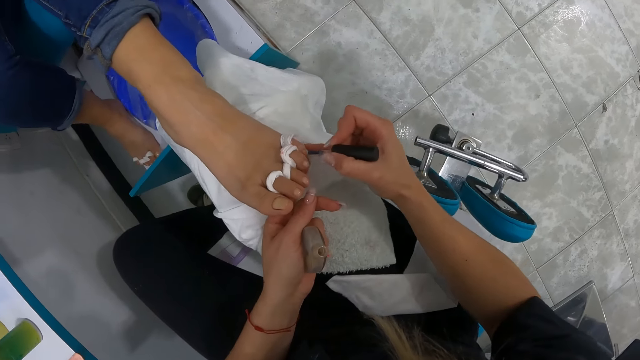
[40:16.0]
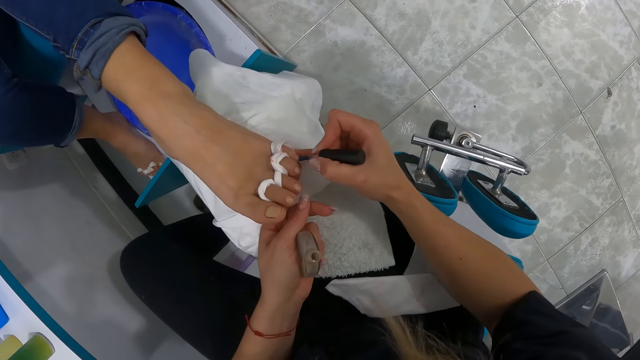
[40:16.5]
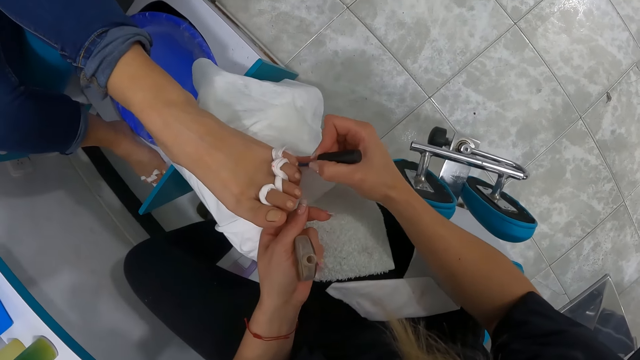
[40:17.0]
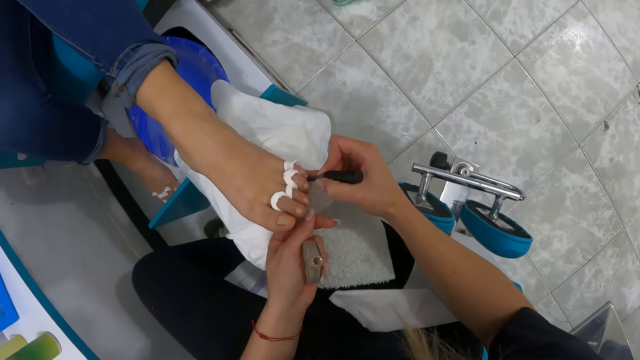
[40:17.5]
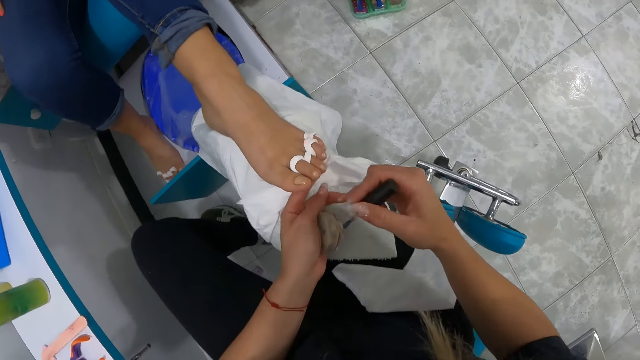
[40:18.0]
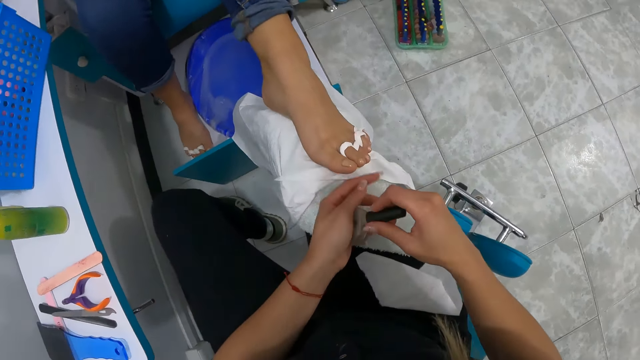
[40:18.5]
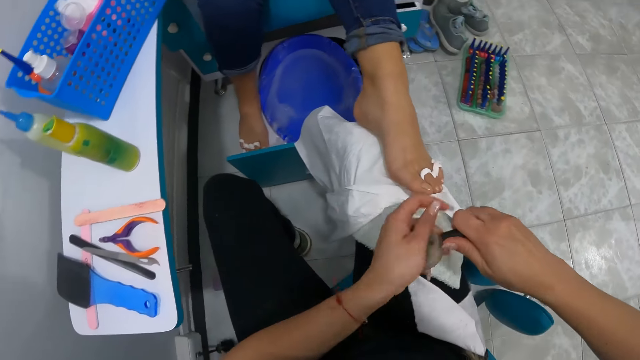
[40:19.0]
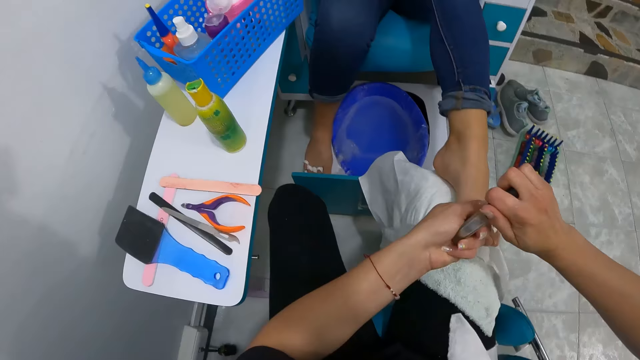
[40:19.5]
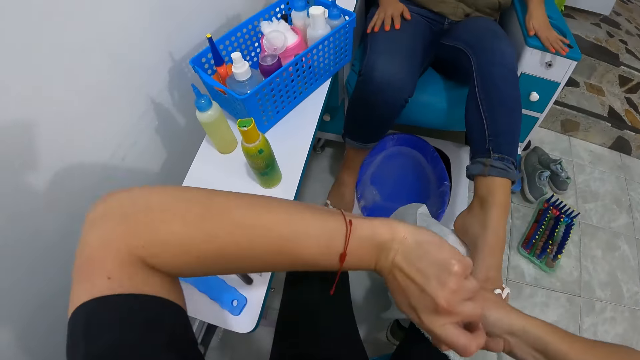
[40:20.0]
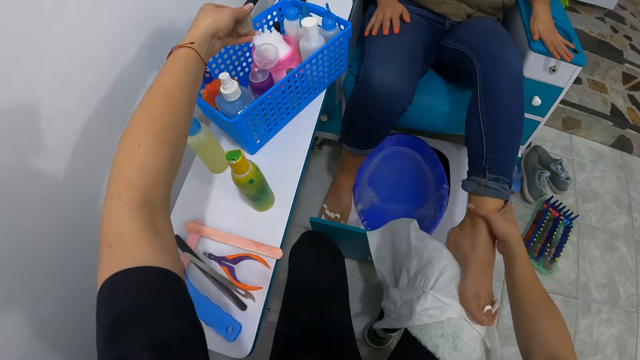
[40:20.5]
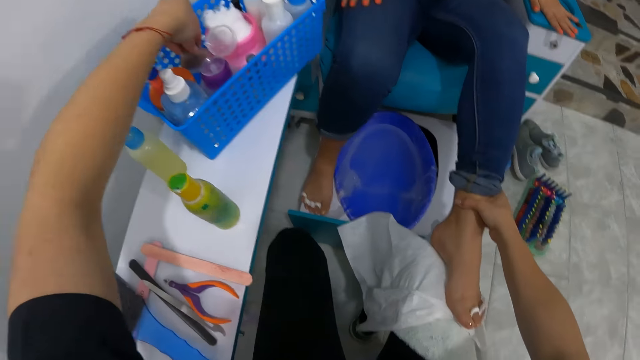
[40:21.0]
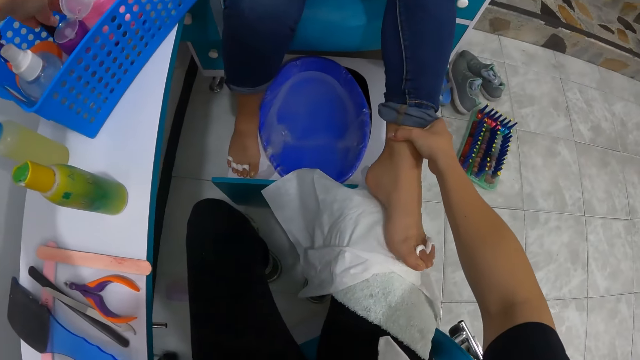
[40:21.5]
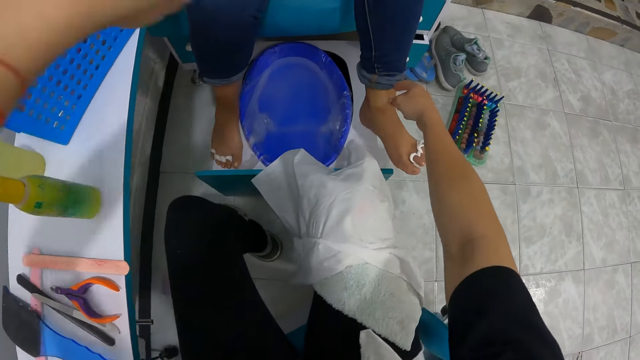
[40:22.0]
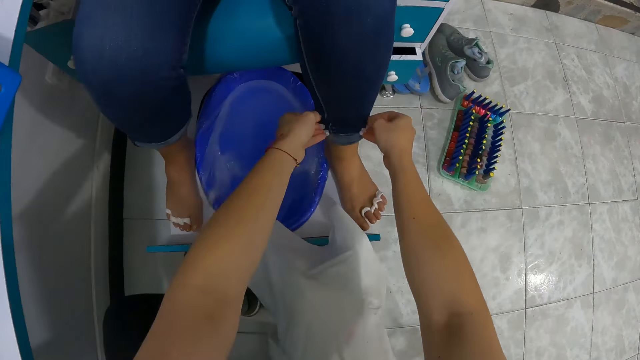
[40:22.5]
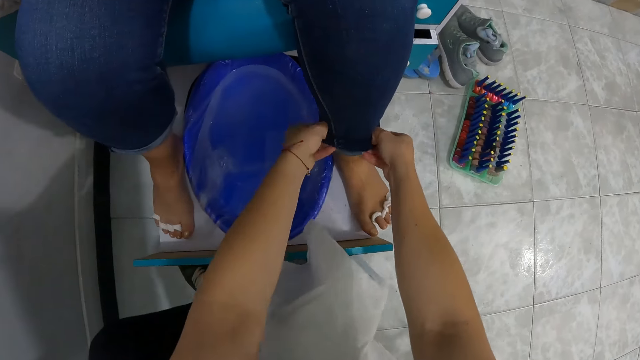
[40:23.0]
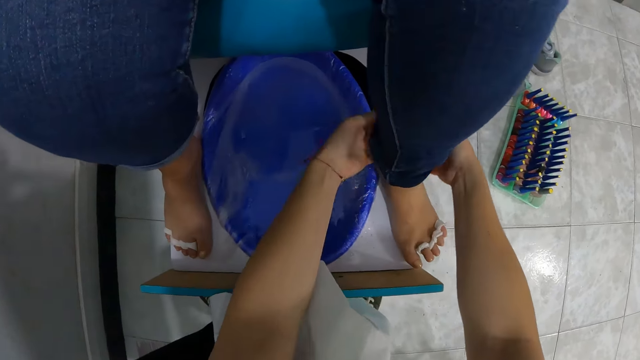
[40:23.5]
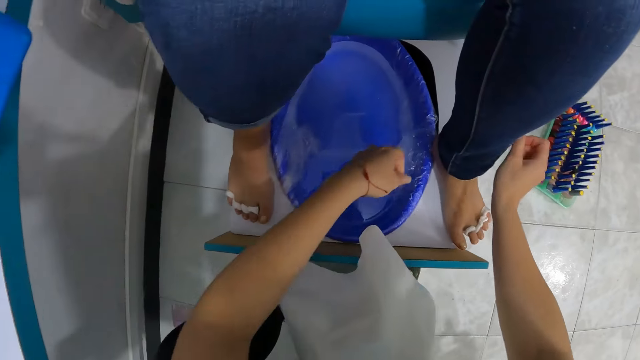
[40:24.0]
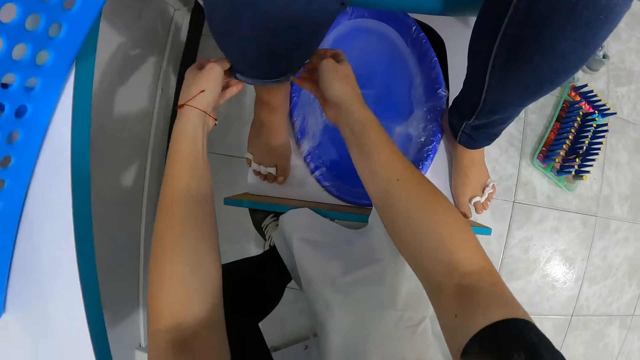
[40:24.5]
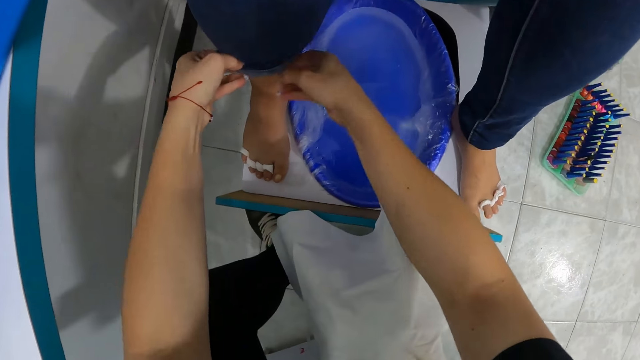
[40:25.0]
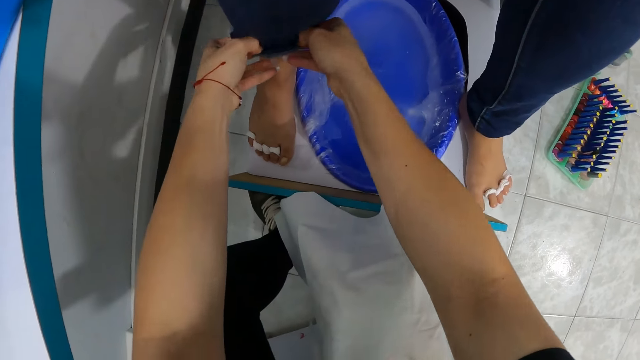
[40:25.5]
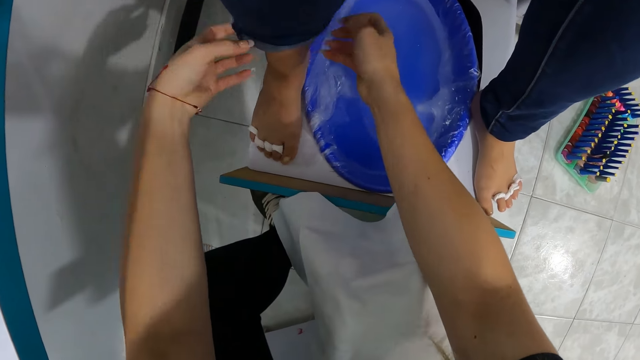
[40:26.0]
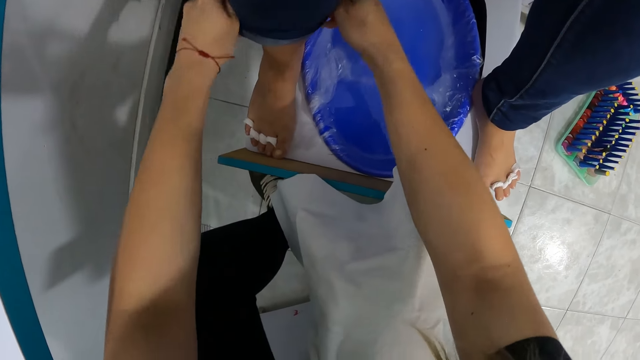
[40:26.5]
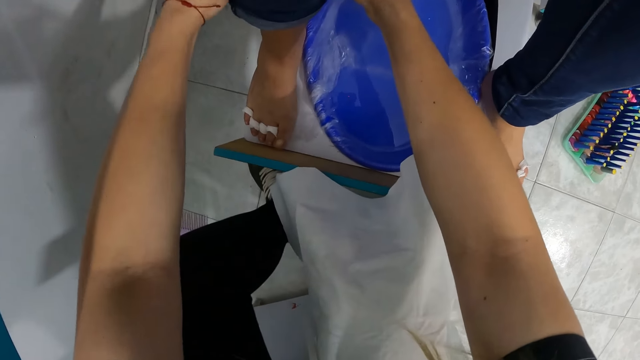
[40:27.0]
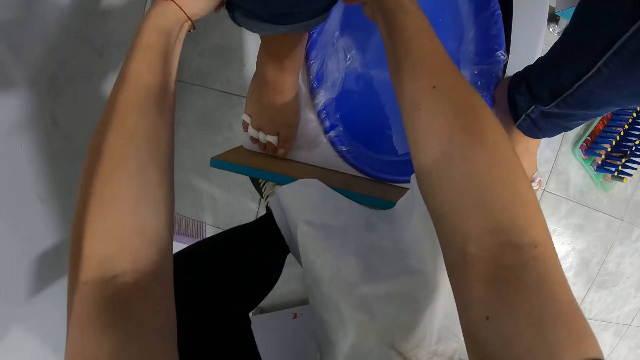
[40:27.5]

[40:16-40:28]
The camera wearer puts the nail paint brush into the nail oil container with her right hand. She closes the nail oil container with her right hand. She places the nail oil container into the basket with her left hand. She lowers the woman's left foot with her right hand. She rolls down the woman's jeans with her hands.

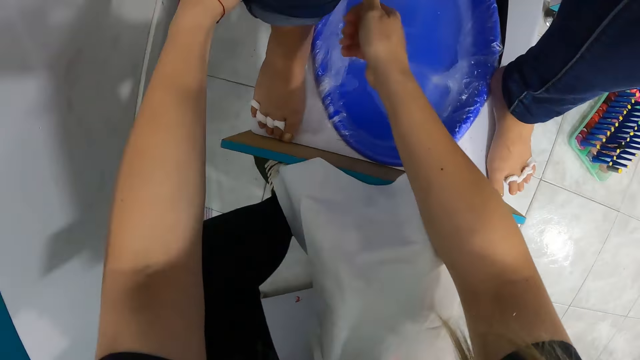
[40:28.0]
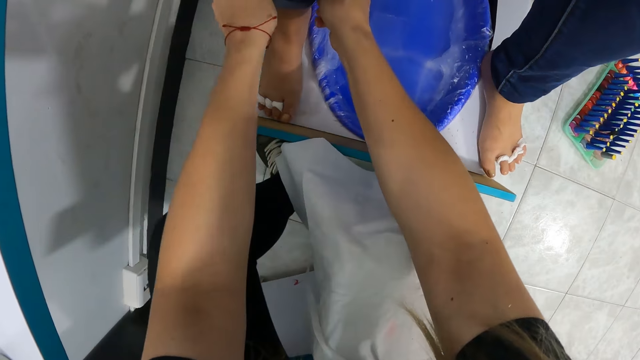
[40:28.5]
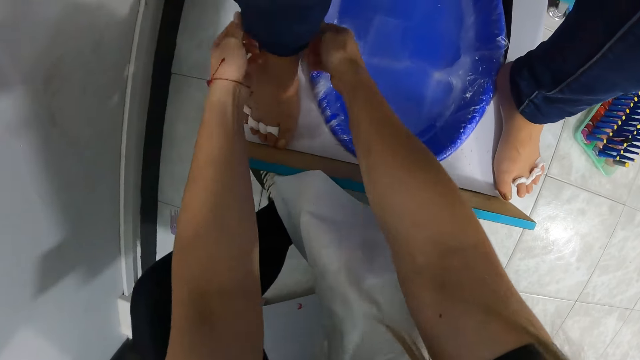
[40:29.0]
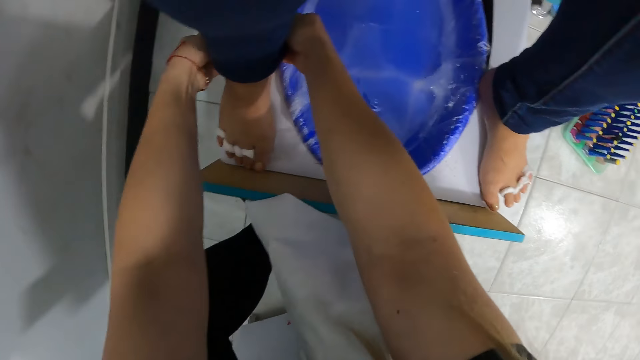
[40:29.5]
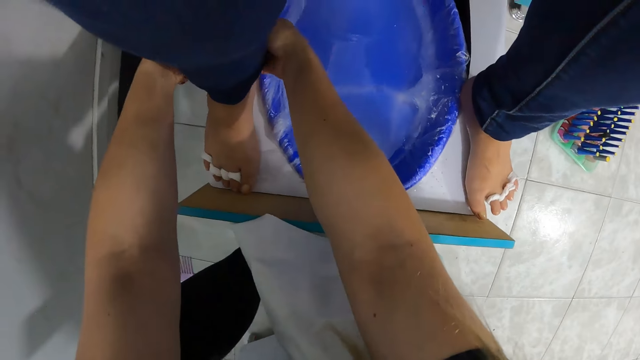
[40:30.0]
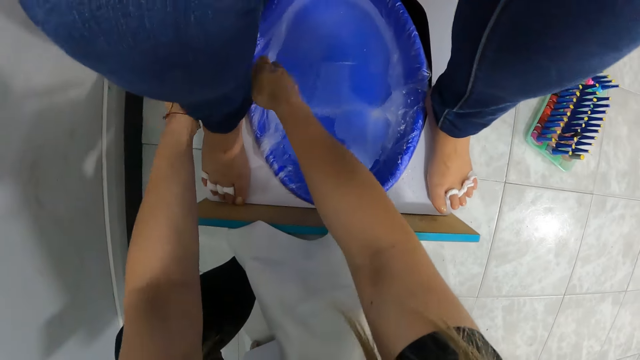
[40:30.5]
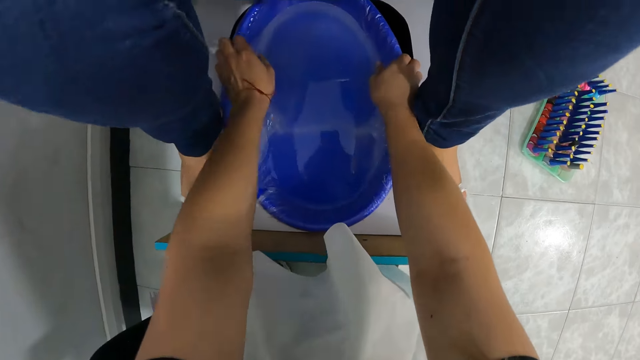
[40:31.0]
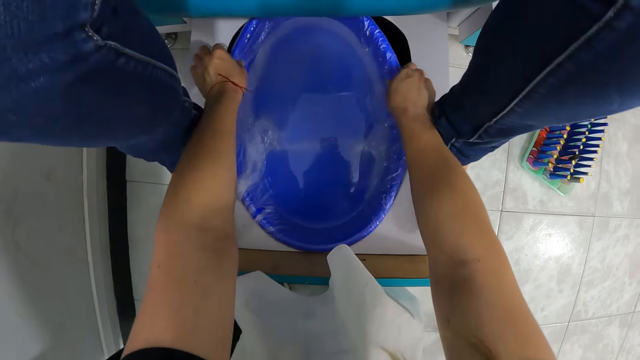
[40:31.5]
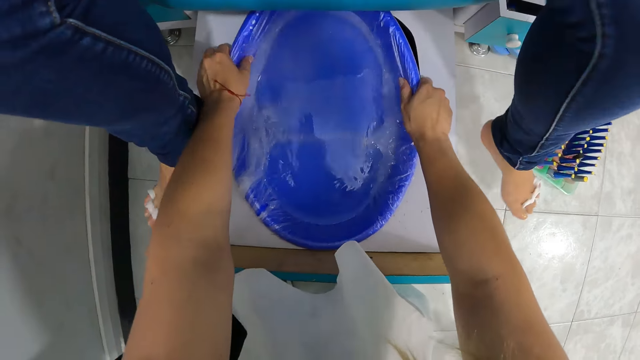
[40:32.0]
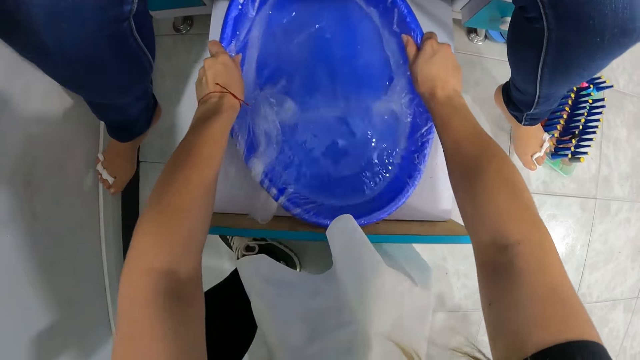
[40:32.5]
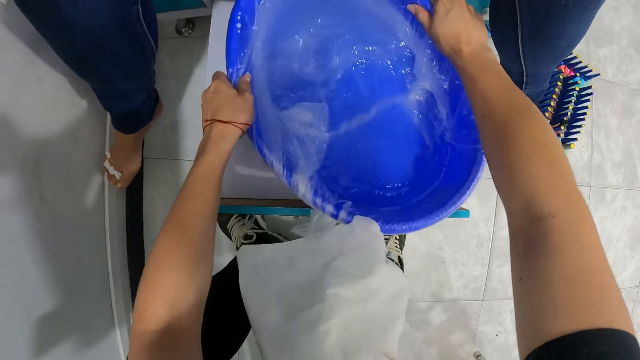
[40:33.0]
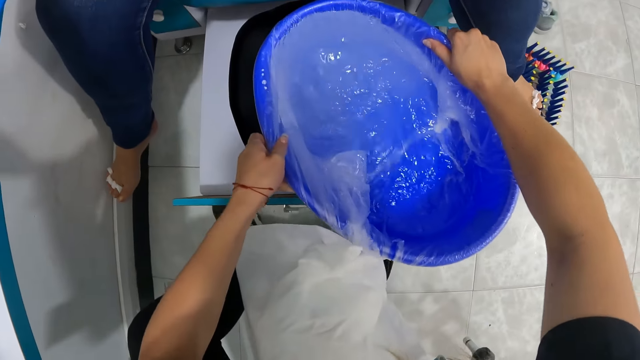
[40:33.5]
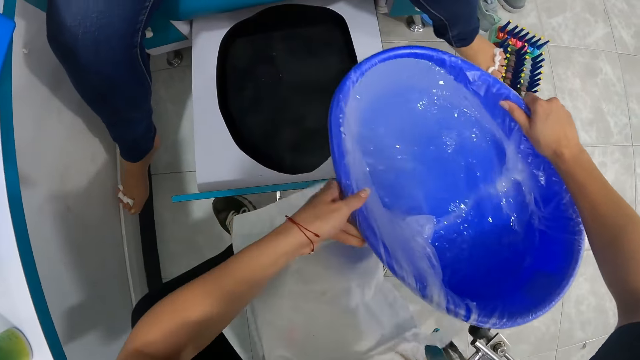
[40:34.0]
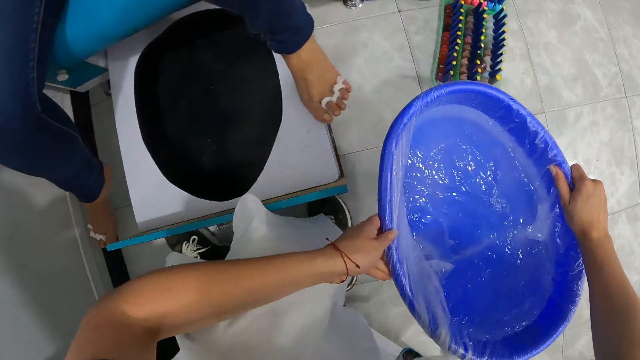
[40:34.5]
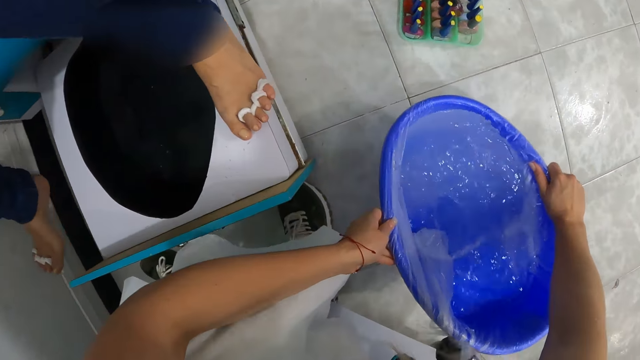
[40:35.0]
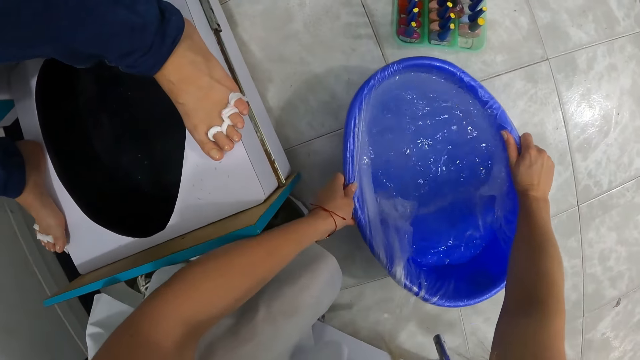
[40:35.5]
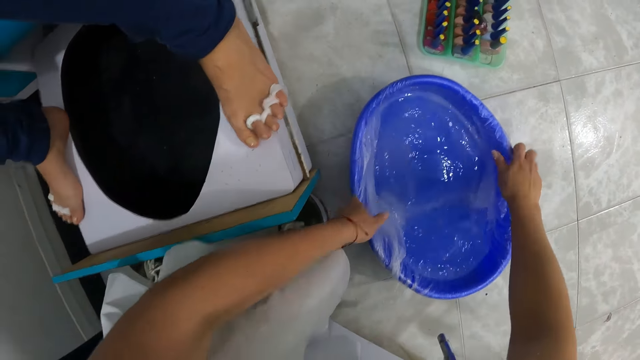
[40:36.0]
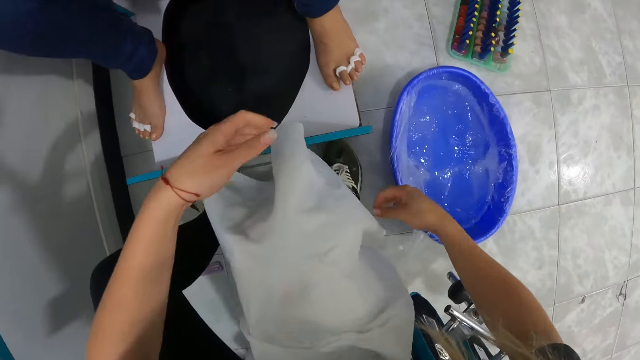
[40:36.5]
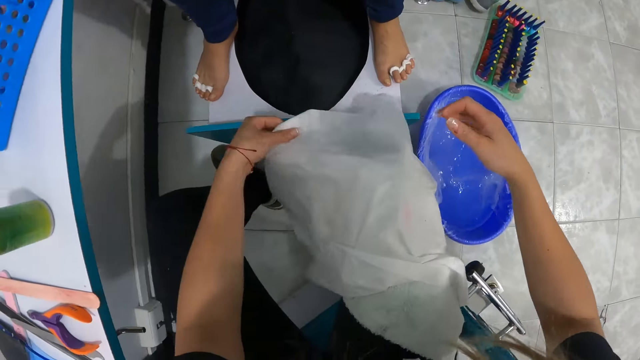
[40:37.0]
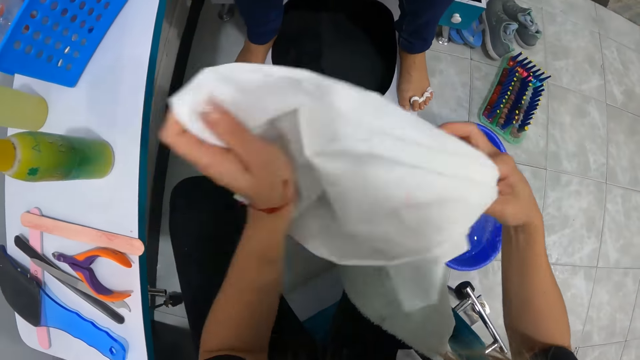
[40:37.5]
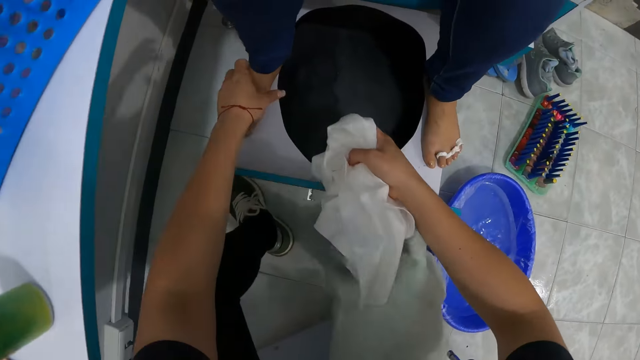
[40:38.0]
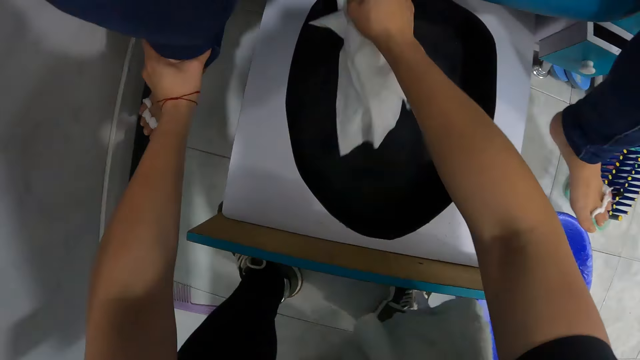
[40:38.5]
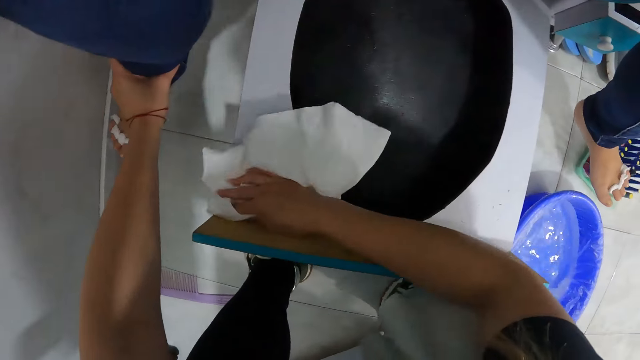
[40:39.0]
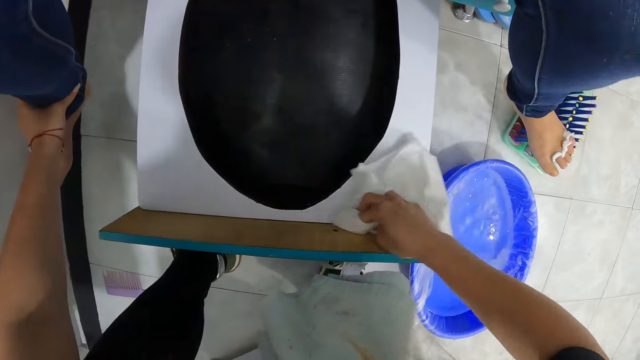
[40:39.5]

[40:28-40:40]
The camera wearer lifts the foot bowl from a wooden box with her hands. She places the foot bowl on the floor with her hands. She removes the napkin on her knees with her hands. She shifts the woman's right foot with her left hand. She wipes the wooden box with the napkin.
